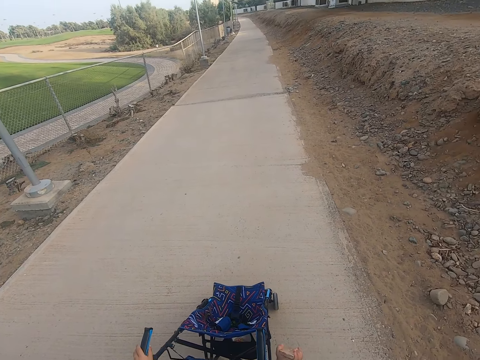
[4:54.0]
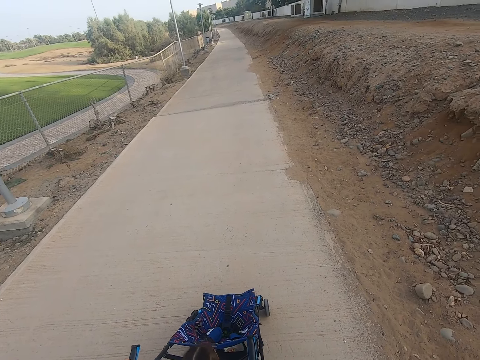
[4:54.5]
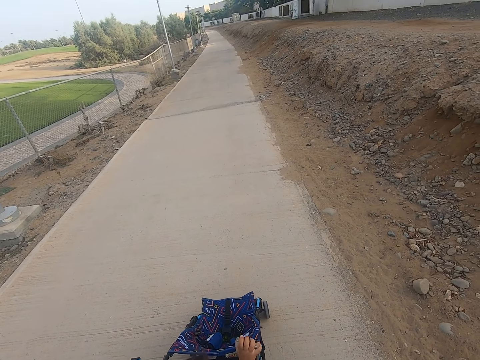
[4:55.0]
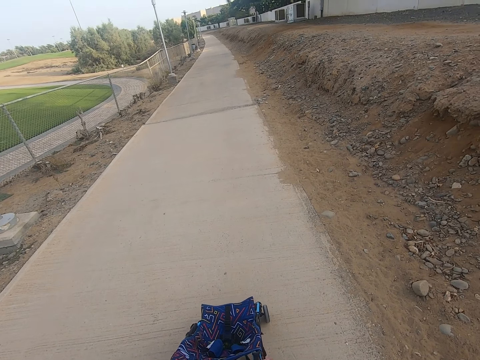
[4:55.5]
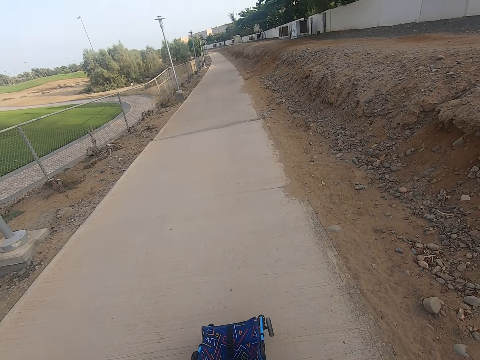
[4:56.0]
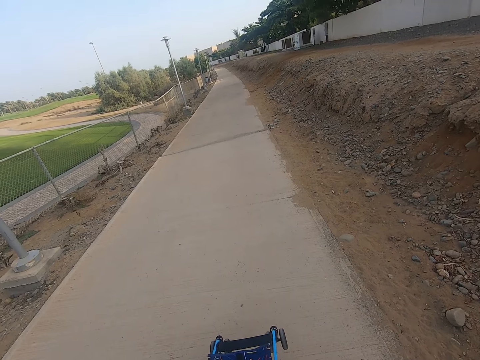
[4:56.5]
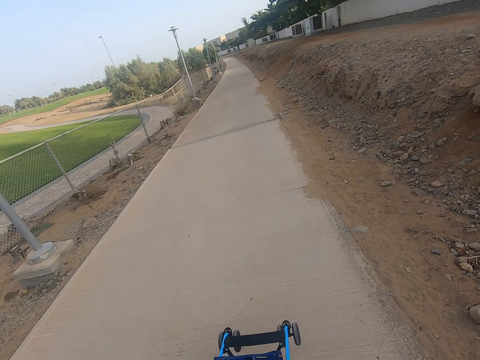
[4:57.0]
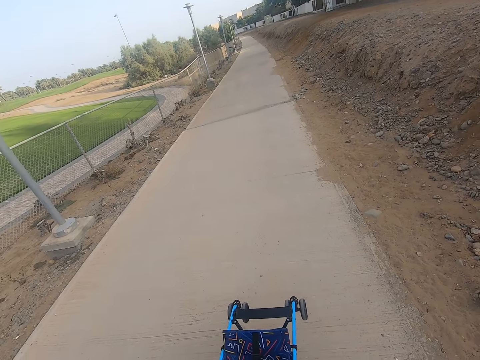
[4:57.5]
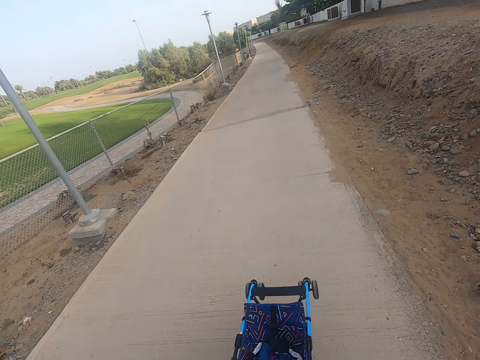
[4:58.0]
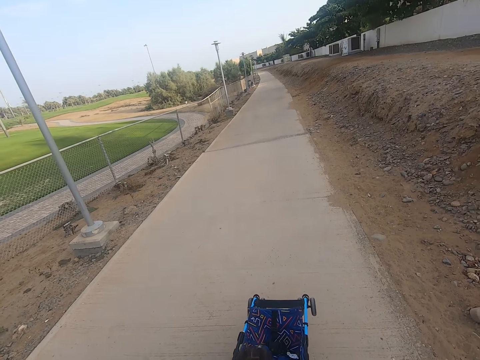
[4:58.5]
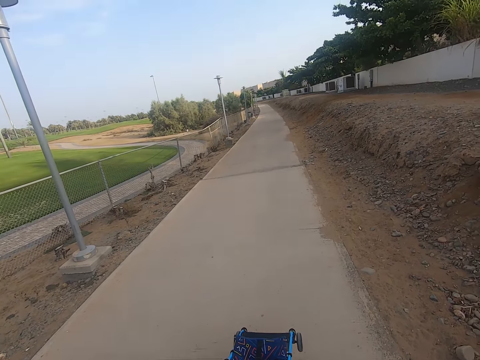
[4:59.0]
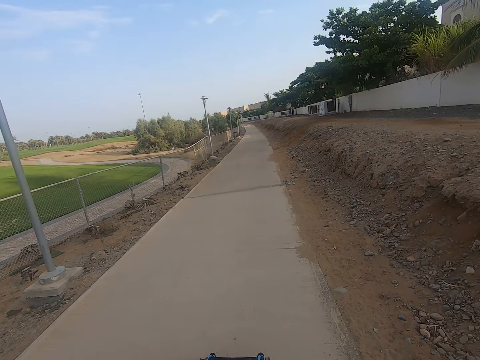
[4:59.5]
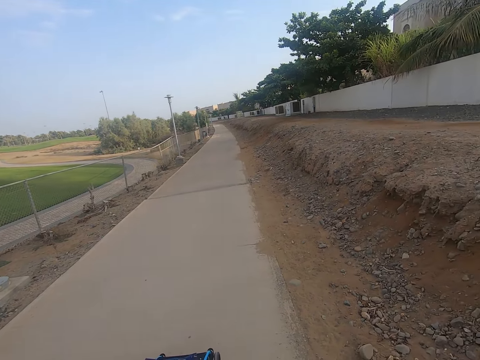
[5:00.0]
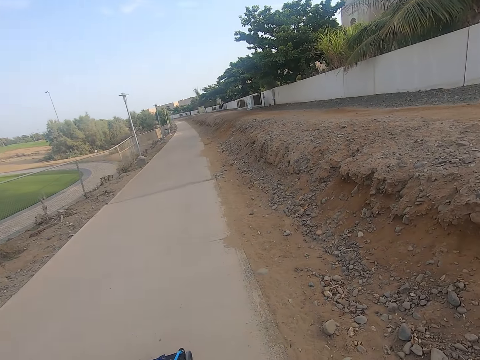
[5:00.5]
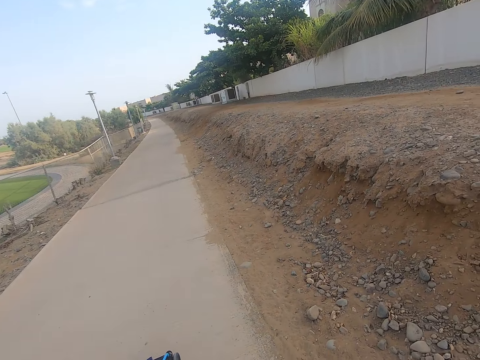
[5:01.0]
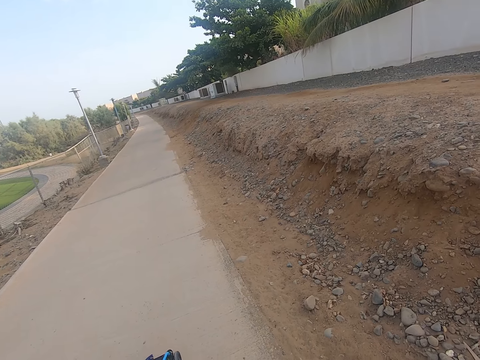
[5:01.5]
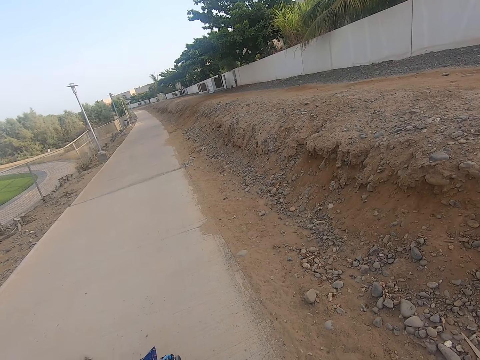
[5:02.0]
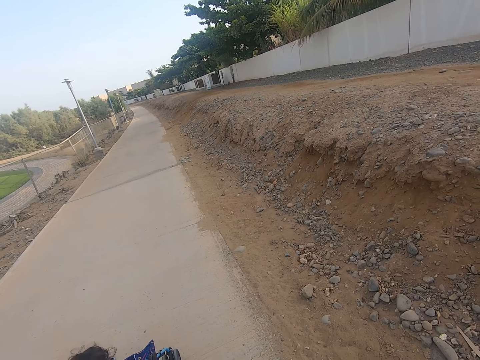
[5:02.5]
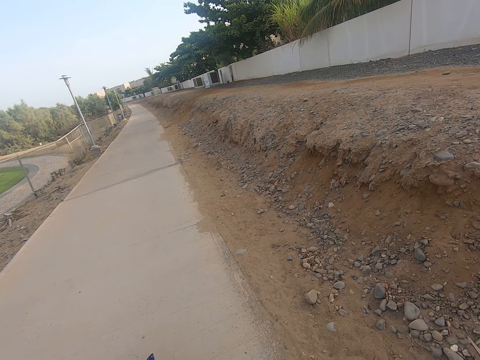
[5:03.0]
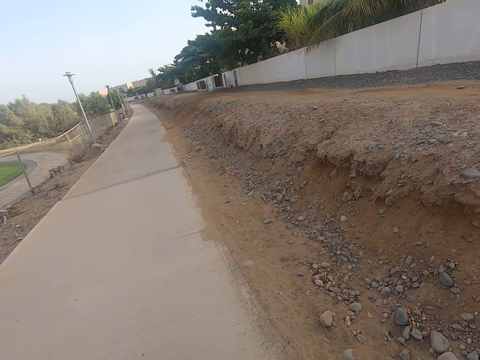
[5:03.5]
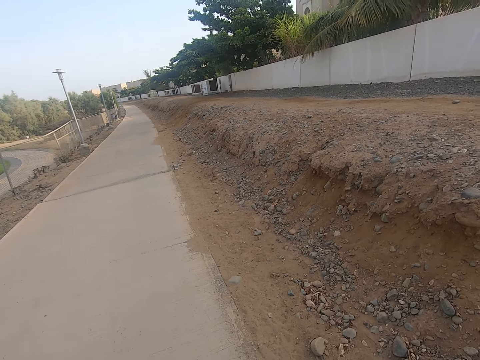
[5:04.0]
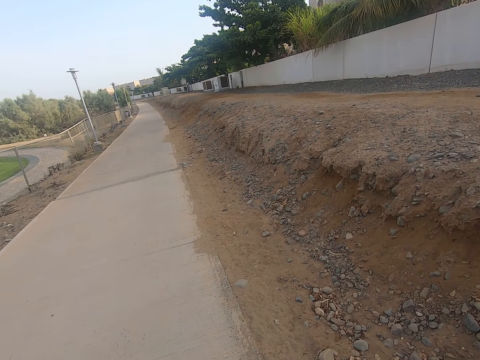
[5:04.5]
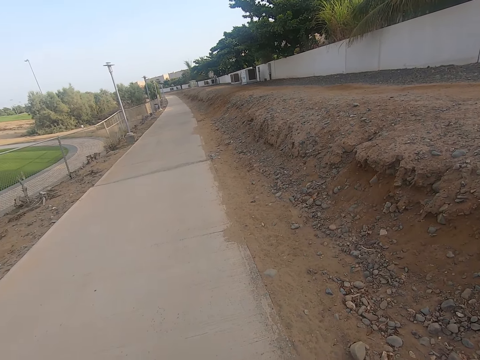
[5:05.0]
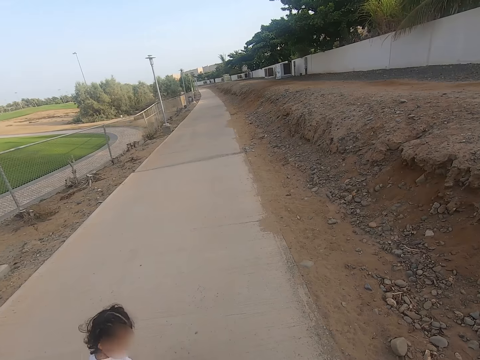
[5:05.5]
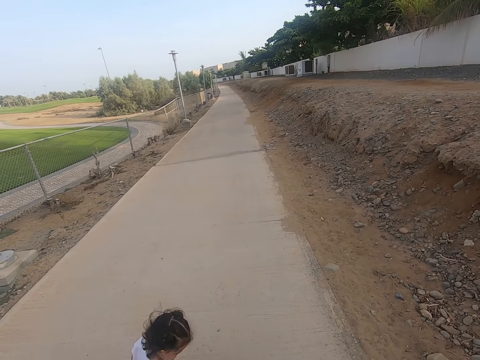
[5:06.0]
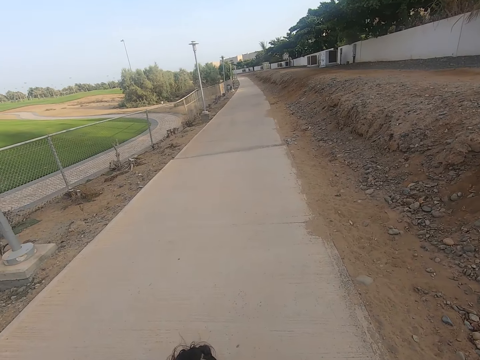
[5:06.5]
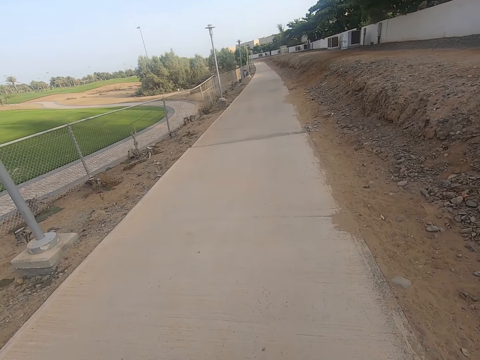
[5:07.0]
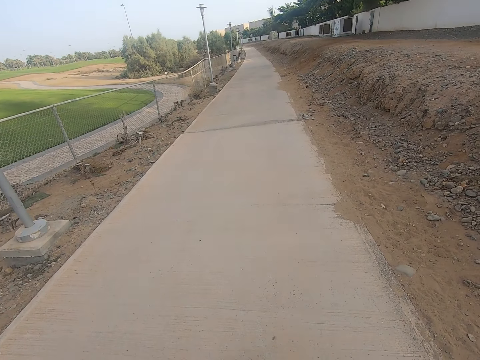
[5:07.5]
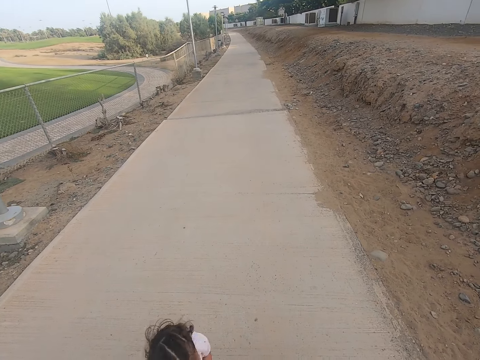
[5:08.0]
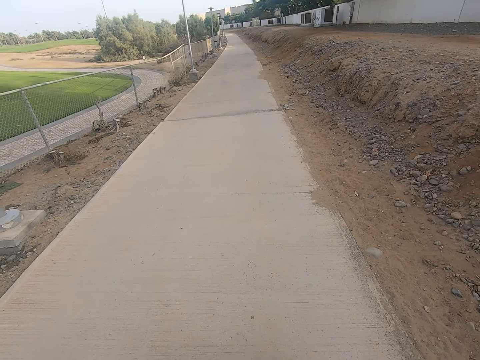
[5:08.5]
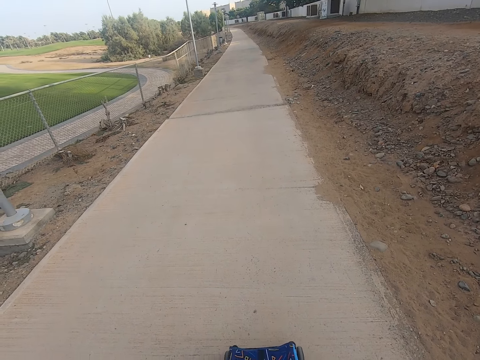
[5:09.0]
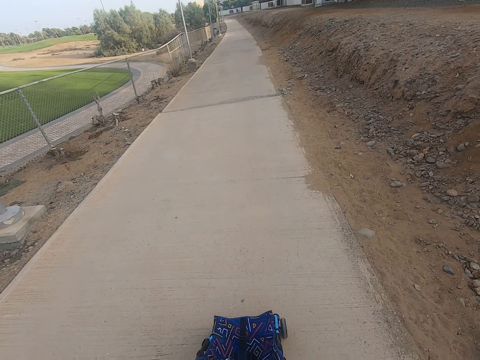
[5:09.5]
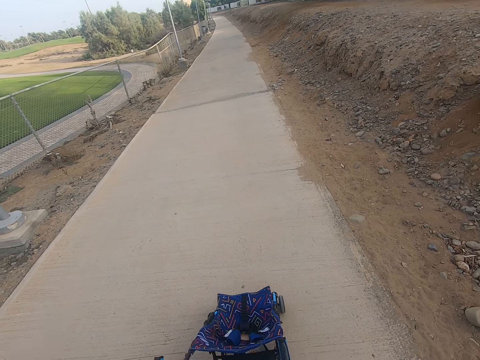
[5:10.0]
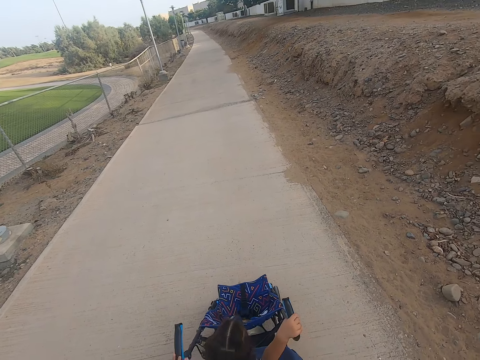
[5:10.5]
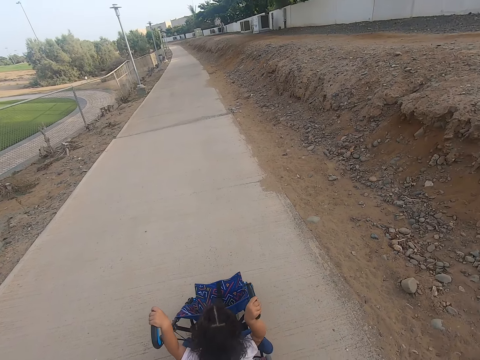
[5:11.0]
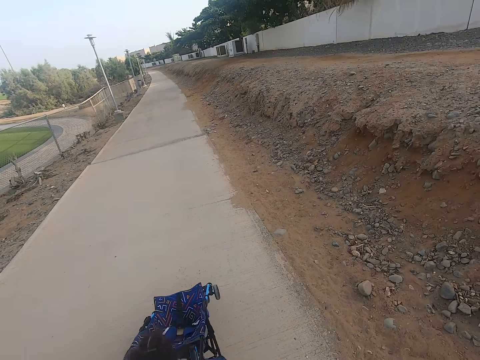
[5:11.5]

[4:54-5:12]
A child walks in the sidewalk. The child pushes a stroller.

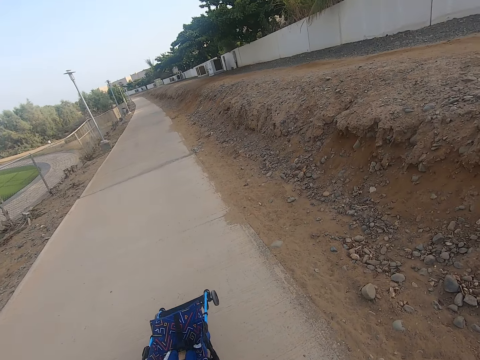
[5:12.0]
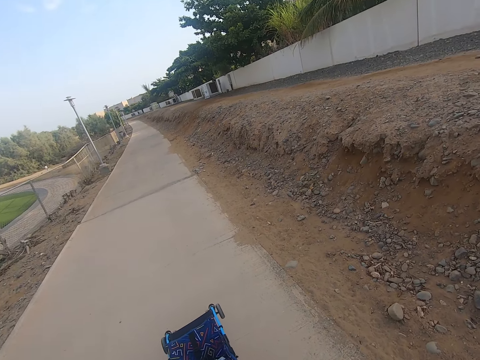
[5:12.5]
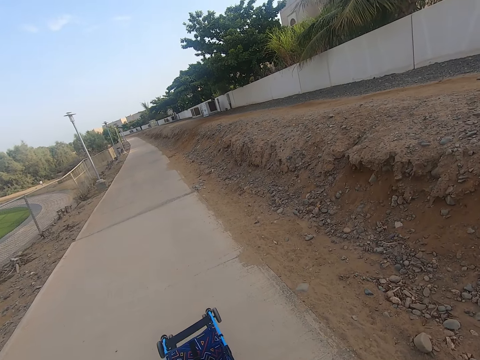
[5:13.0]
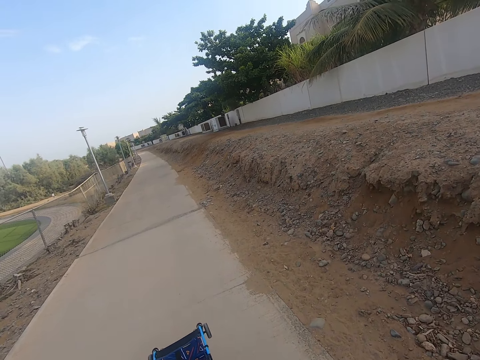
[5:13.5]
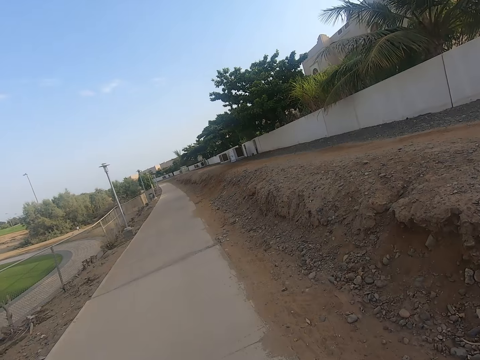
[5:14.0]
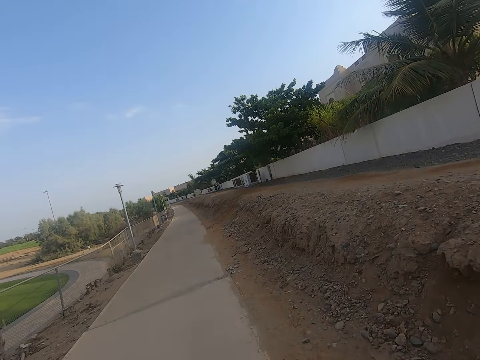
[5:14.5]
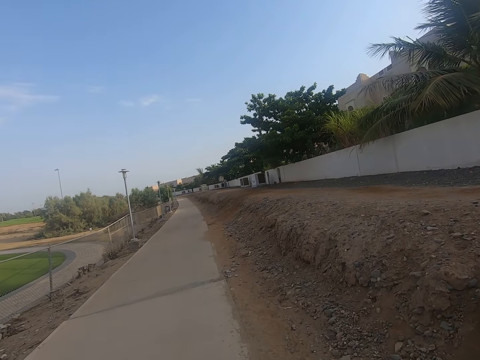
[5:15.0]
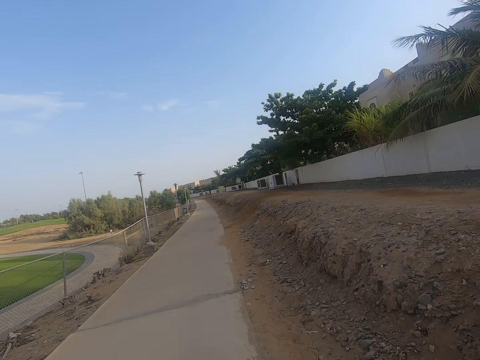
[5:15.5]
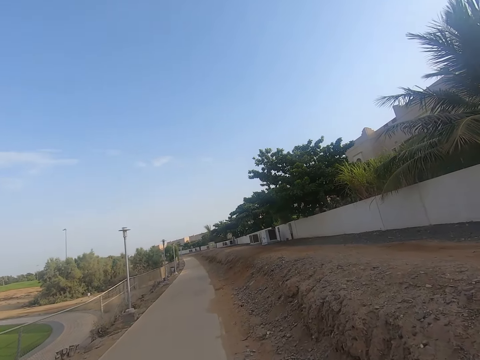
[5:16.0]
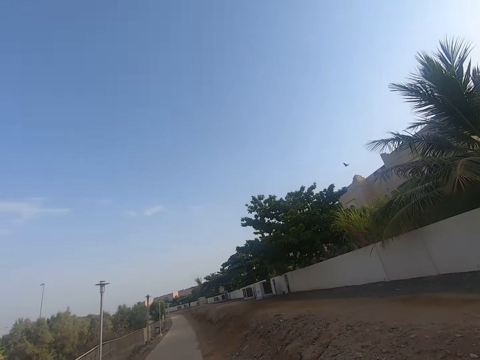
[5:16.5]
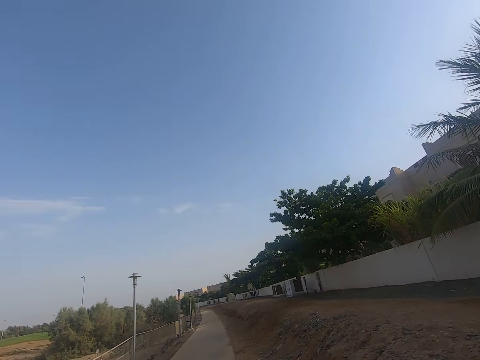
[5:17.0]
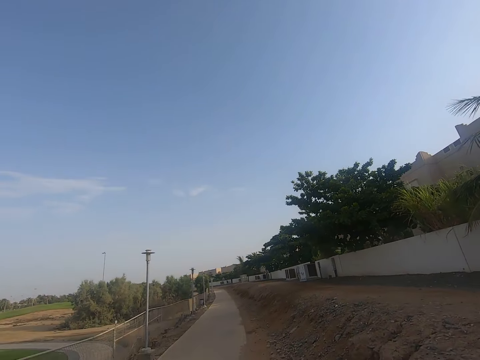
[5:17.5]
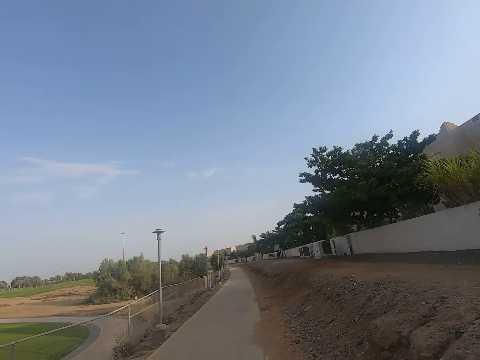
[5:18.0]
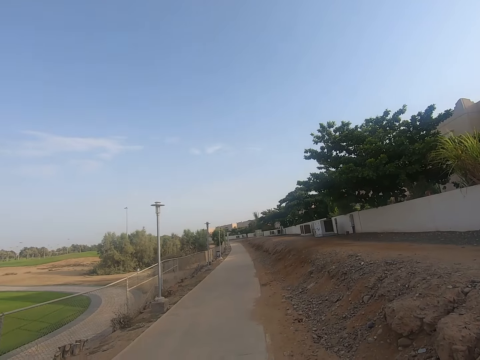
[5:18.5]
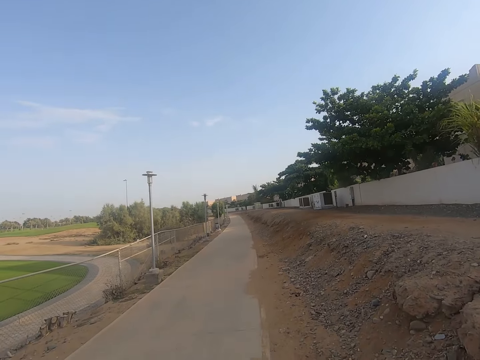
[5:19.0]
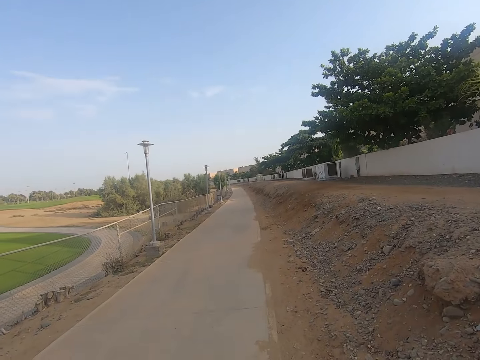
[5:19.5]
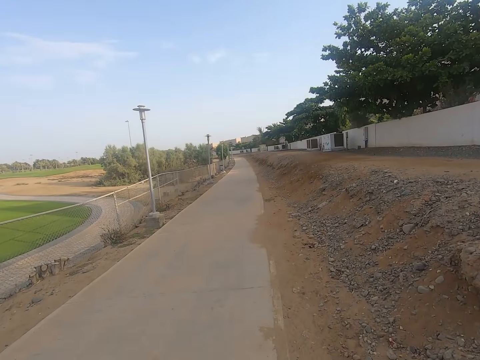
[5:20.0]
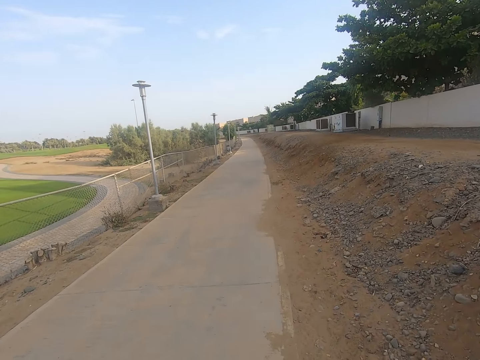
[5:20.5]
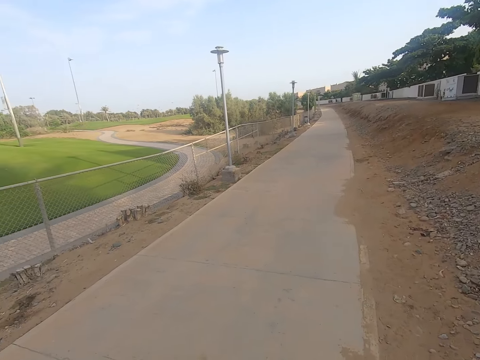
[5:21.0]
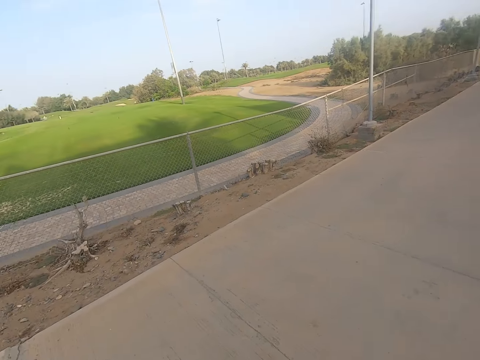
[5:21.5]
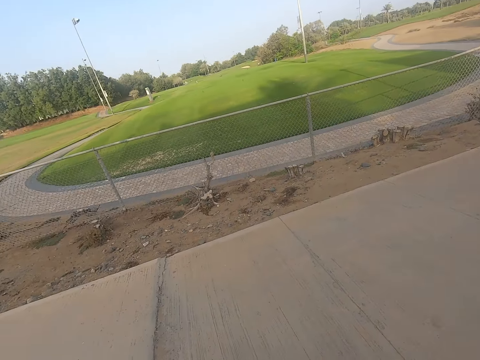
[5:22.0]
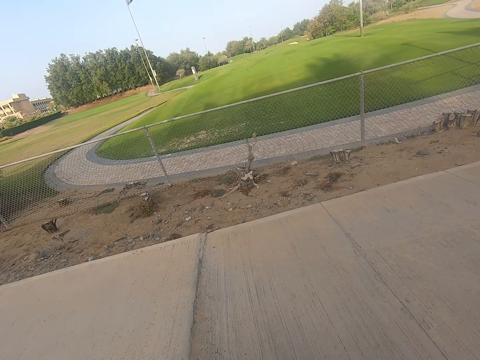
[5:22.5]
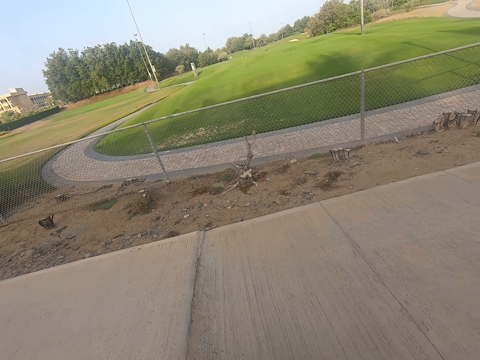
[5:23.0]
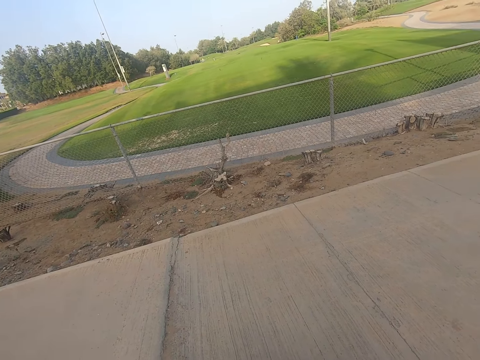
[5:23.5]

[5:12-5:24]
A girl pushes the baby stroller. The camera wearer looks around. They move the camera around.
